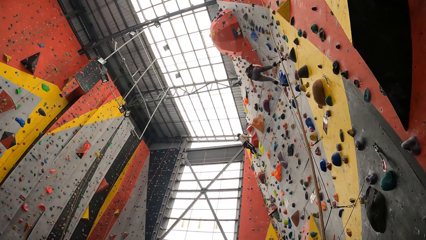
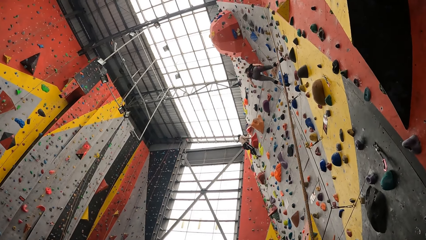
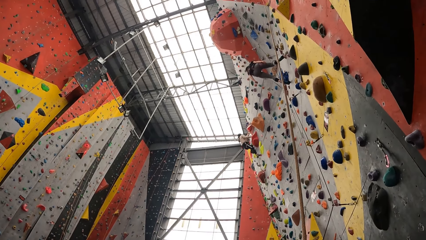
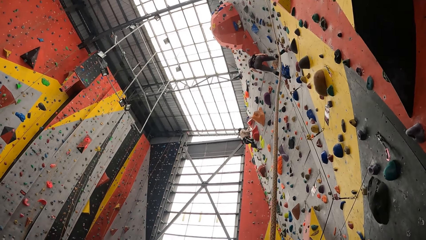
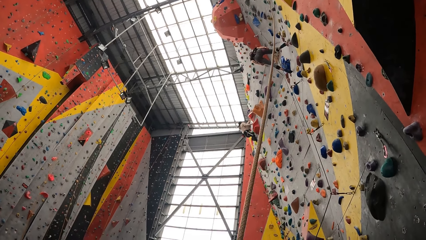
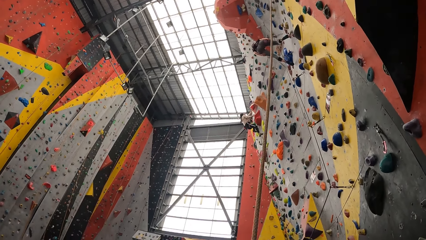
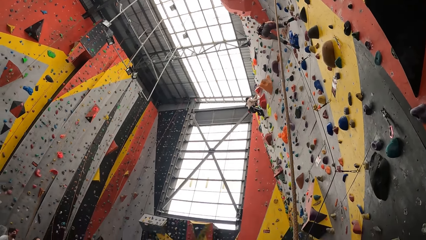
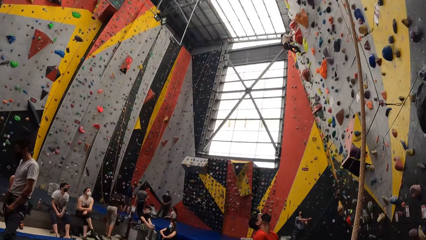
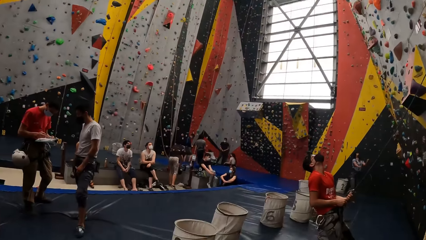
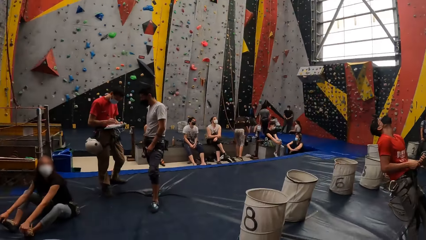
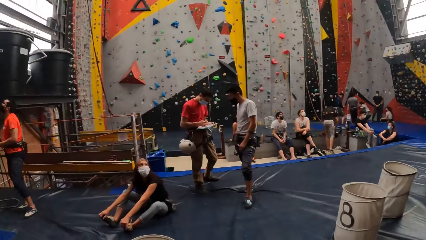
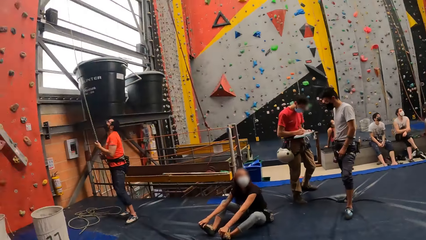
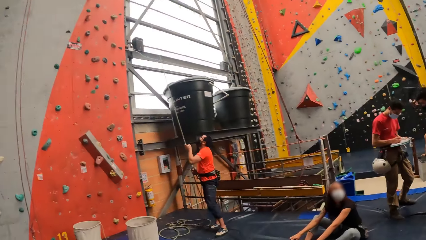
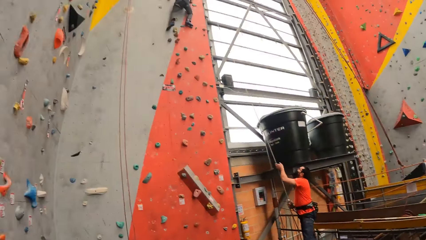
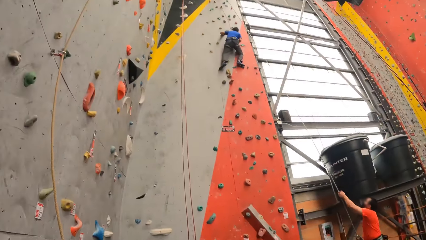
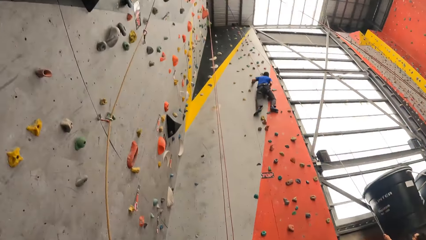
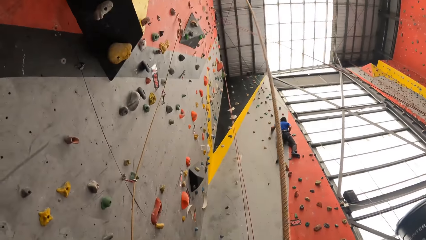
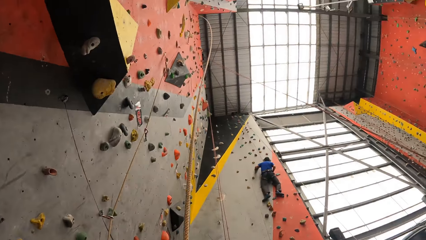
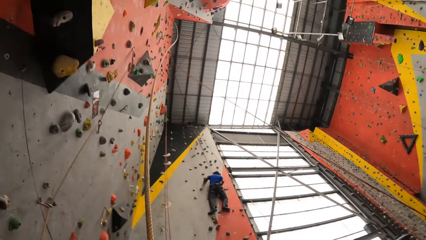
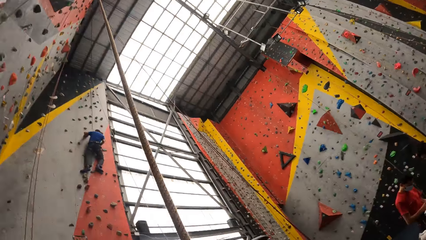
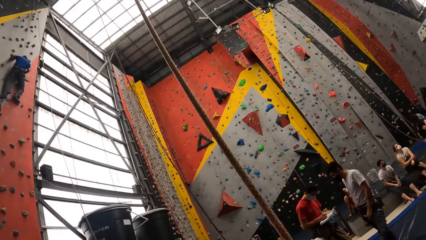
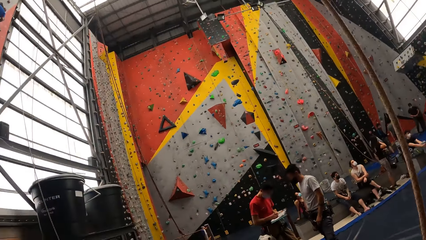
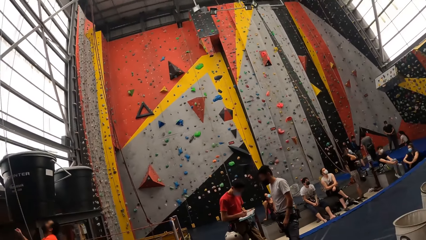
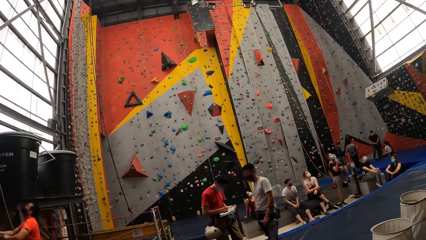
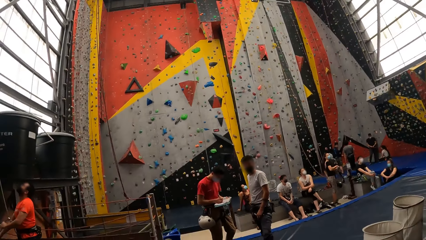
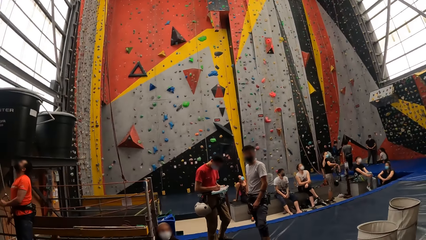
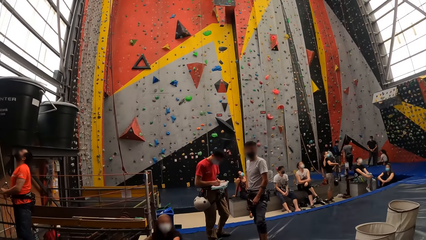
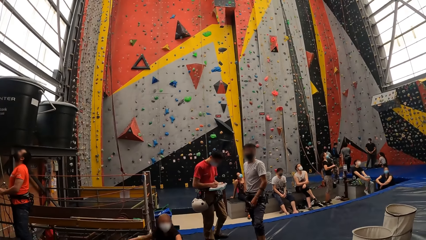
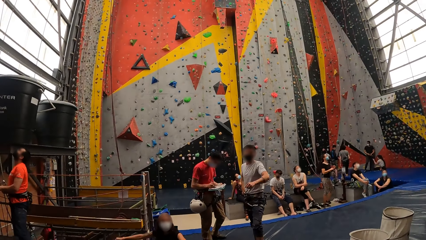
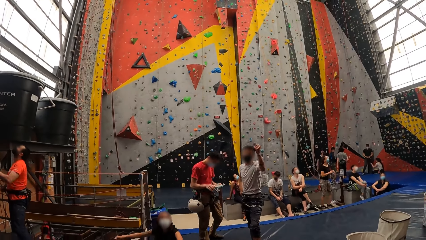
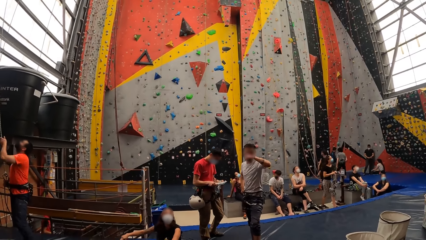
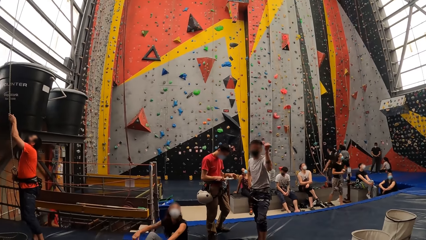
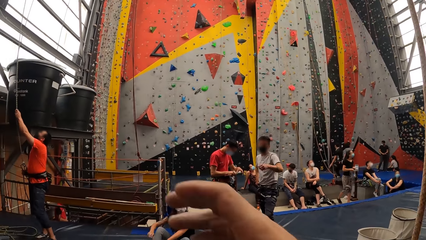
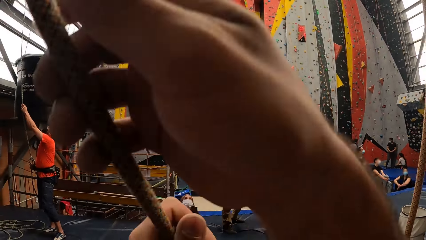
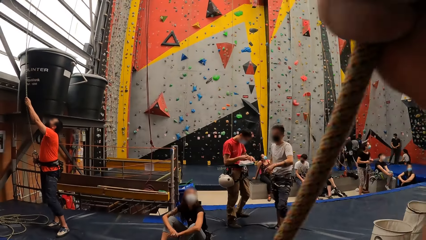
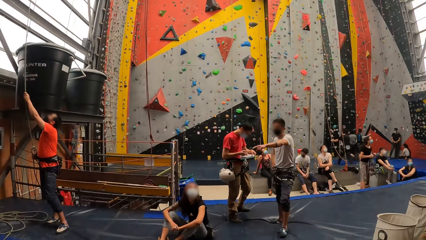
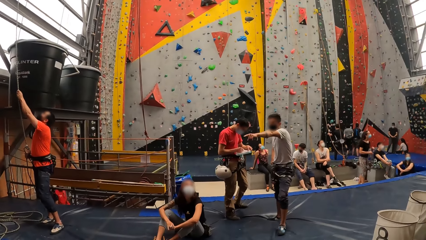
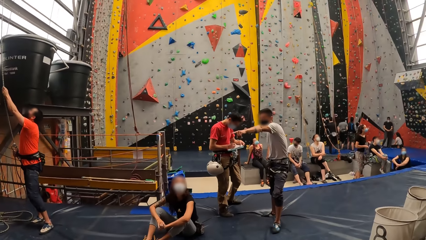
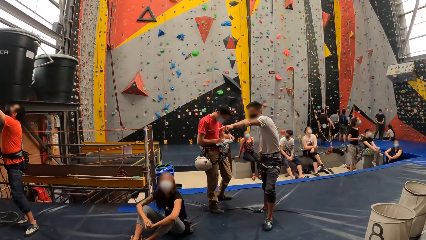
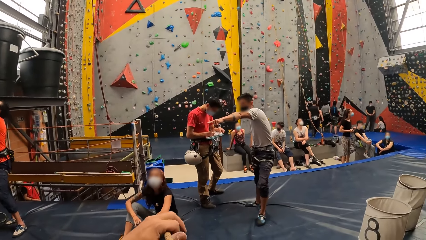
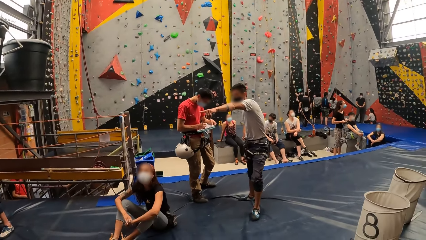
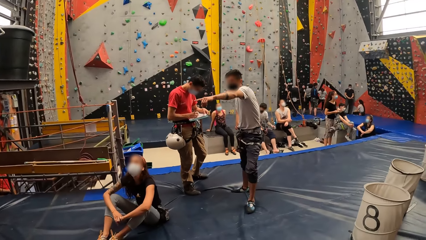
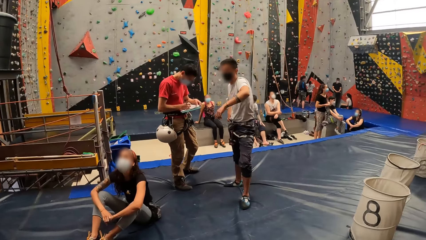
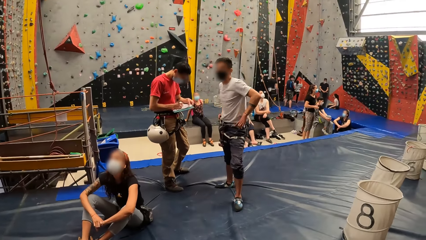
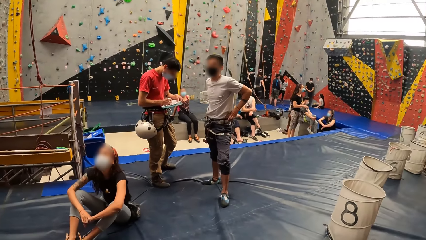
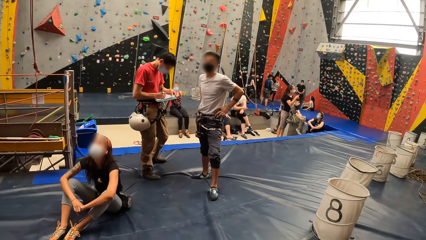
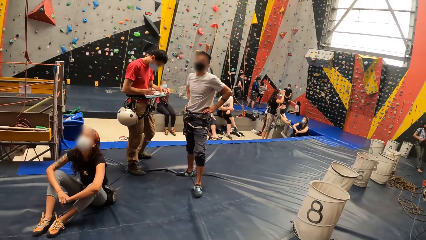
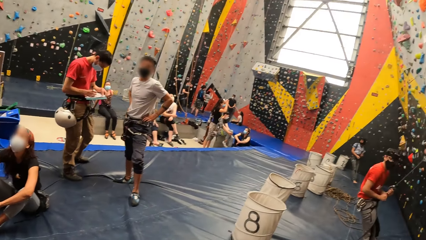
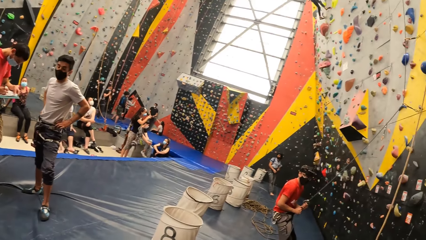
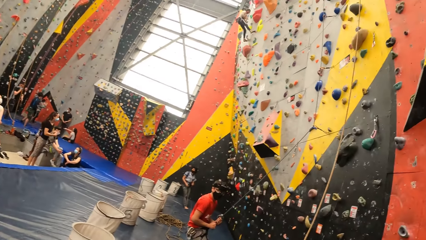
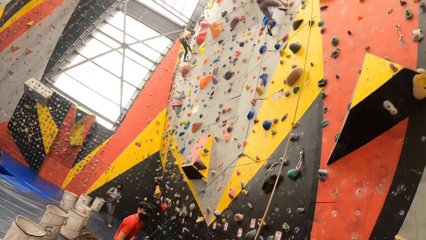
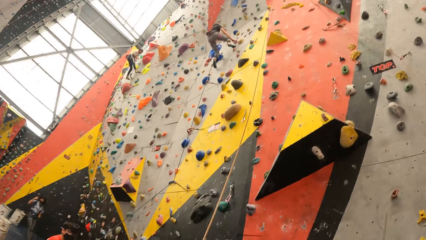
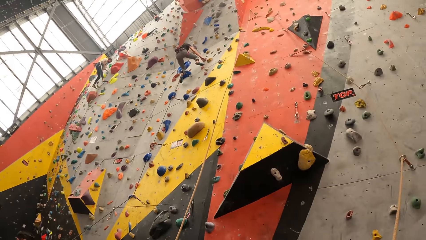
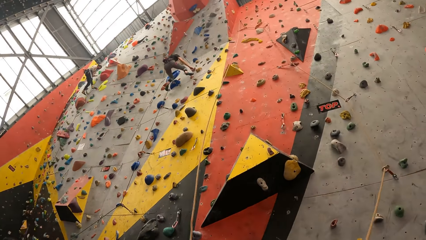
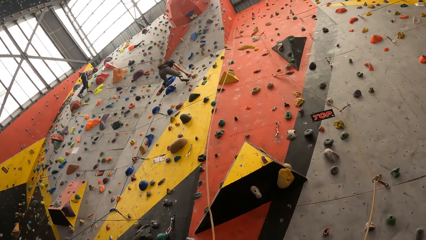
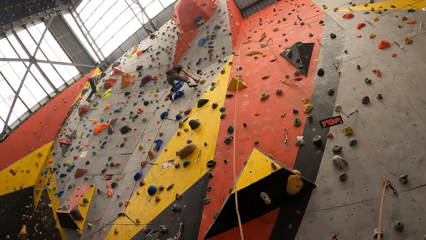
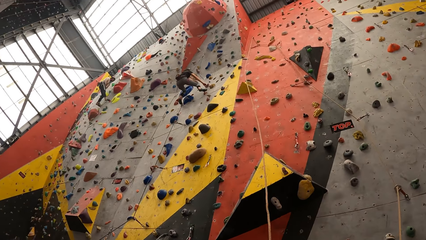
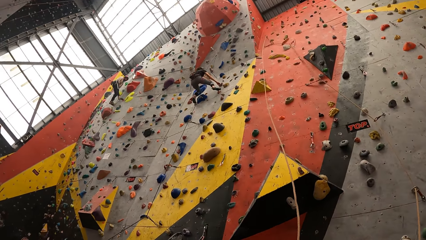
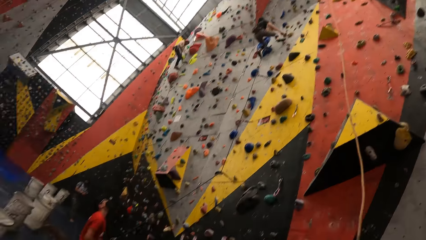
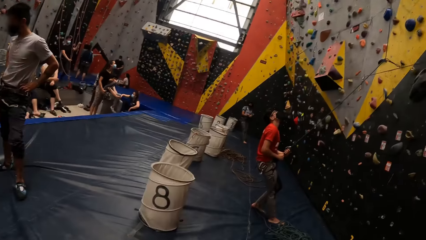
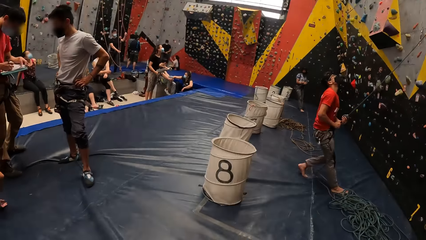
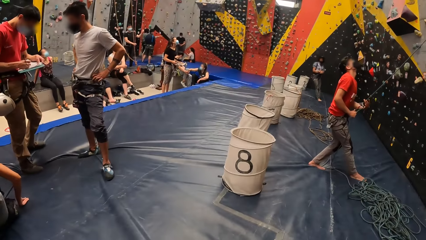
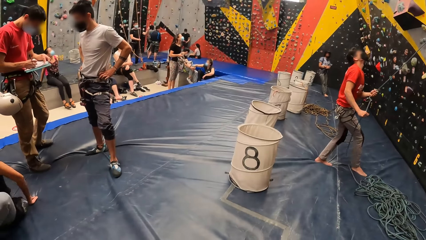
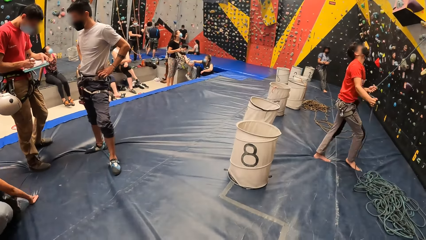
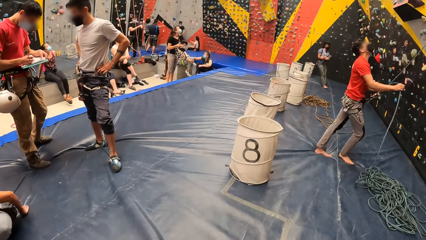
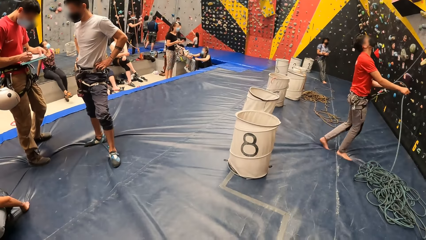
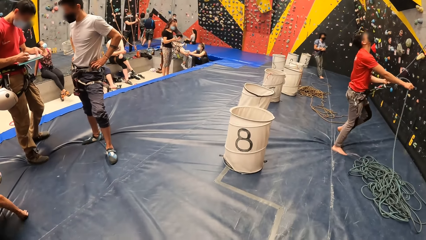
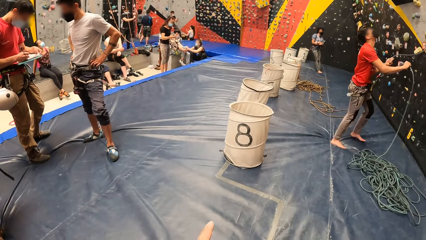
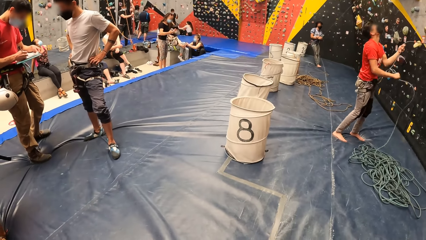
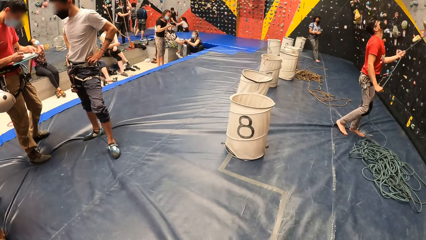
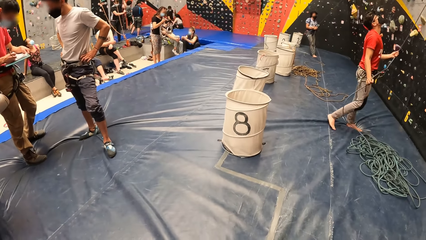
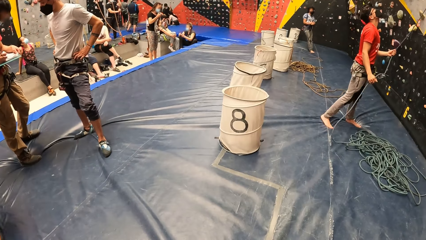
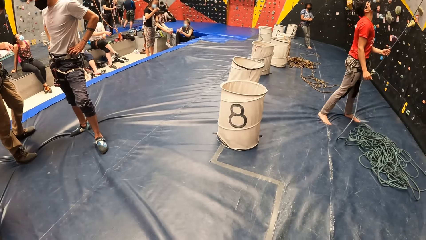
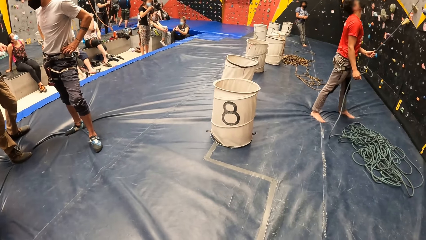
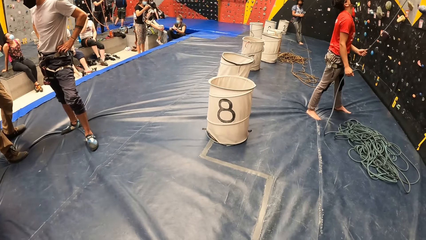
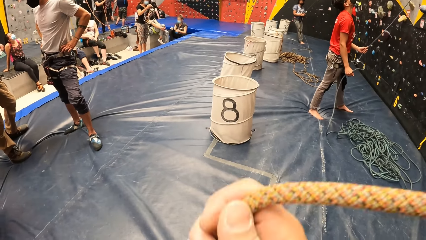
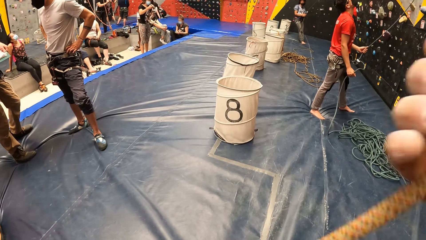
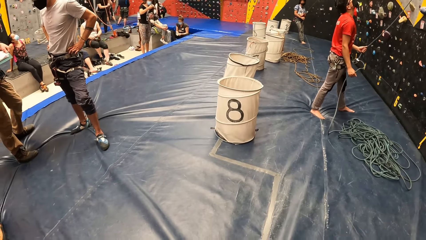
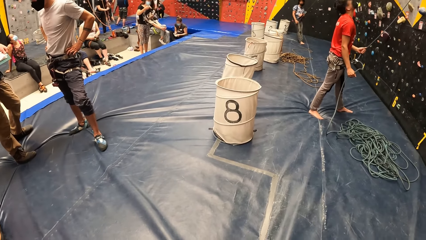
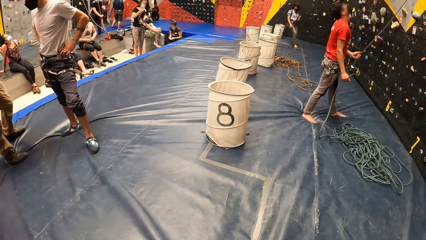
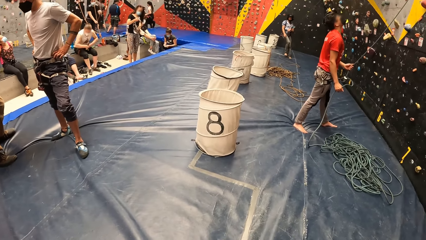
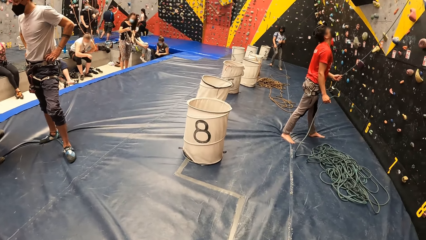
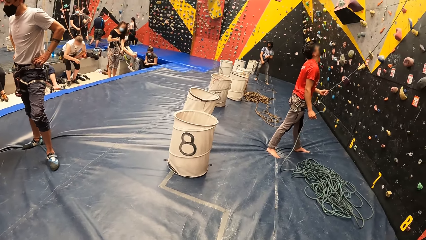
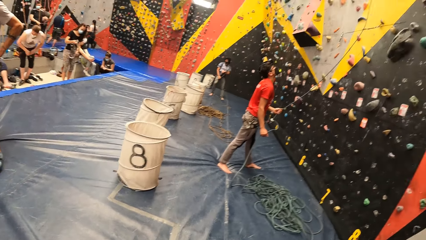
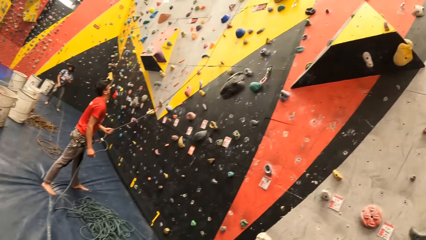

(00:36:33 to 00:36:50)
The camera wearer moves the rope. They do something. They look around. They do something.
